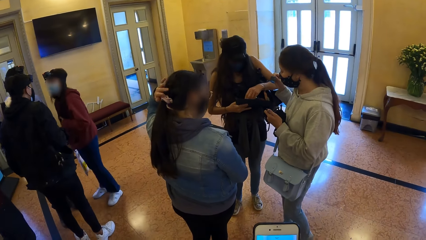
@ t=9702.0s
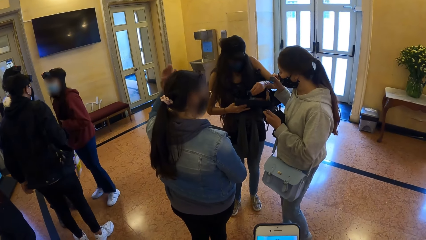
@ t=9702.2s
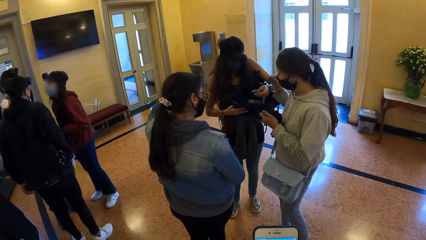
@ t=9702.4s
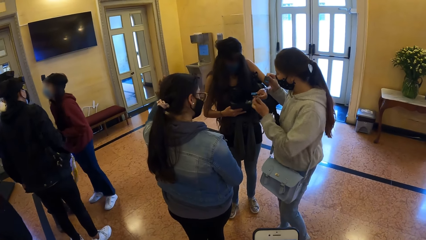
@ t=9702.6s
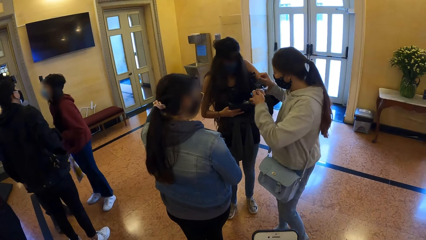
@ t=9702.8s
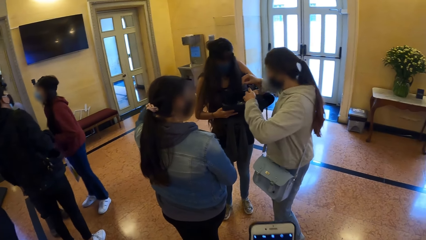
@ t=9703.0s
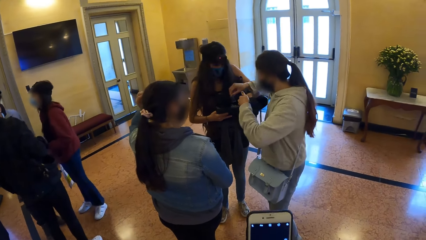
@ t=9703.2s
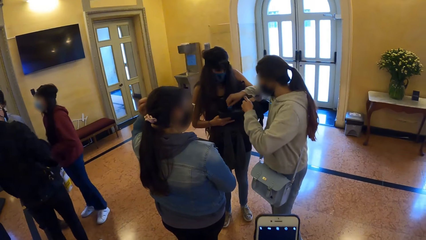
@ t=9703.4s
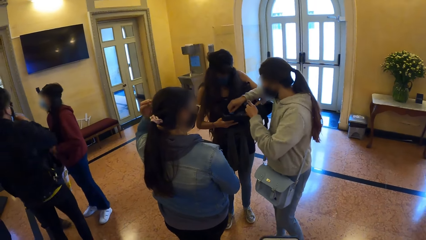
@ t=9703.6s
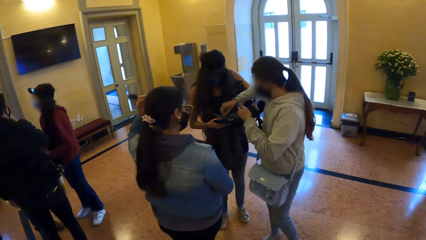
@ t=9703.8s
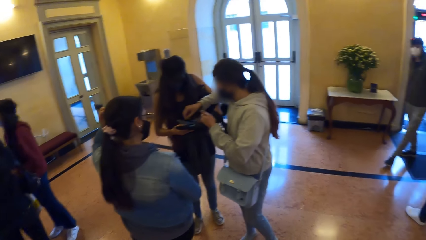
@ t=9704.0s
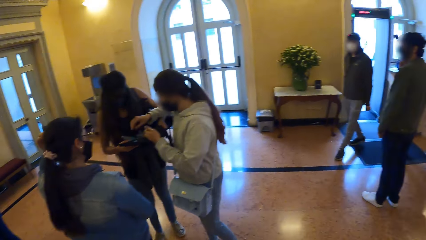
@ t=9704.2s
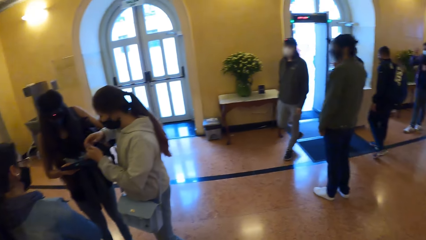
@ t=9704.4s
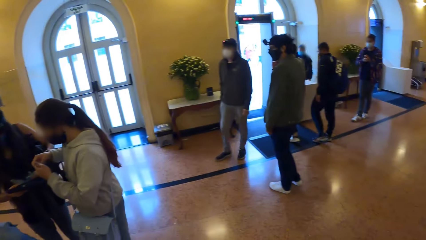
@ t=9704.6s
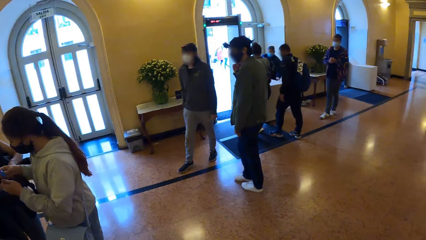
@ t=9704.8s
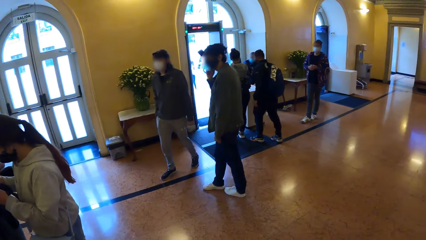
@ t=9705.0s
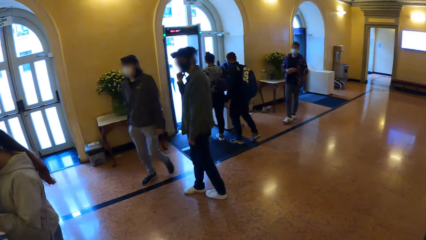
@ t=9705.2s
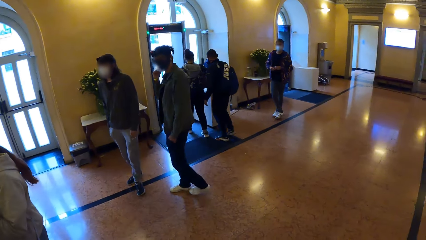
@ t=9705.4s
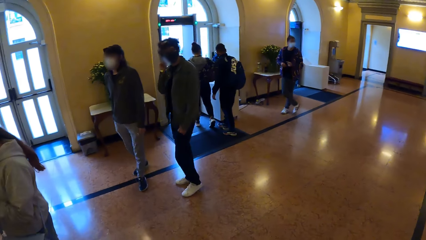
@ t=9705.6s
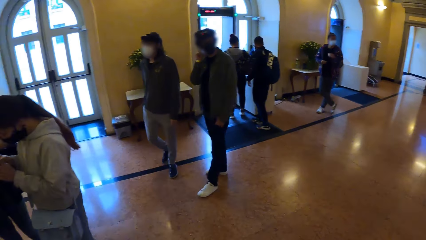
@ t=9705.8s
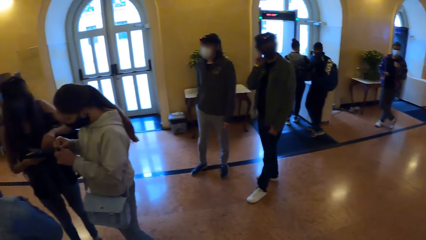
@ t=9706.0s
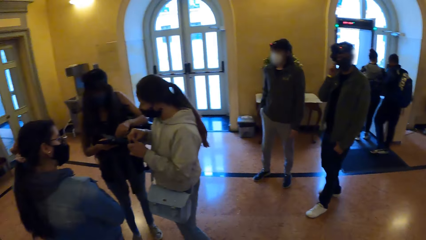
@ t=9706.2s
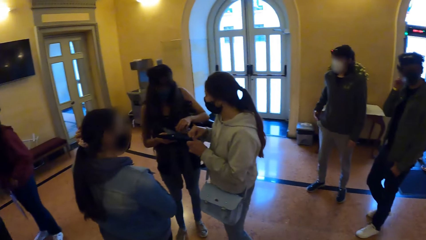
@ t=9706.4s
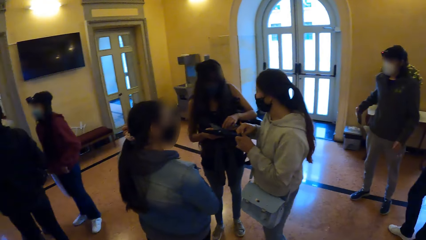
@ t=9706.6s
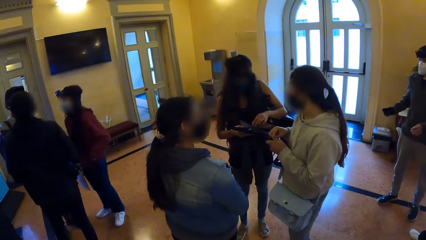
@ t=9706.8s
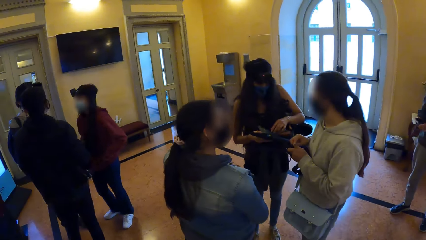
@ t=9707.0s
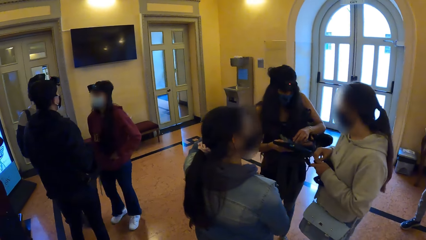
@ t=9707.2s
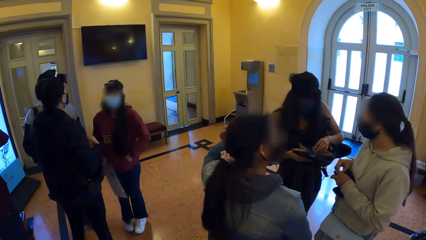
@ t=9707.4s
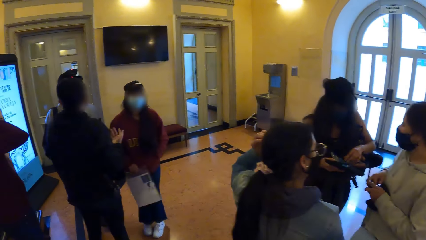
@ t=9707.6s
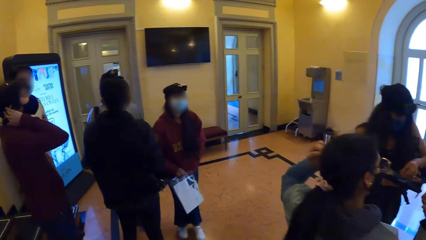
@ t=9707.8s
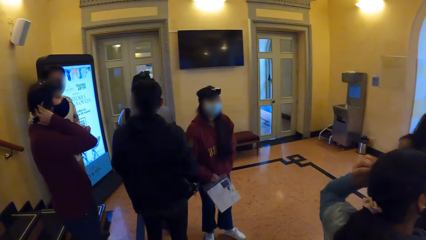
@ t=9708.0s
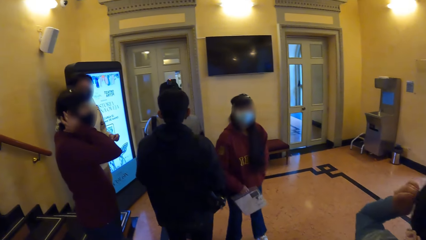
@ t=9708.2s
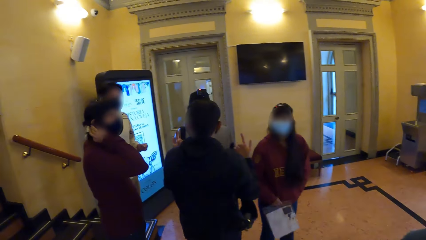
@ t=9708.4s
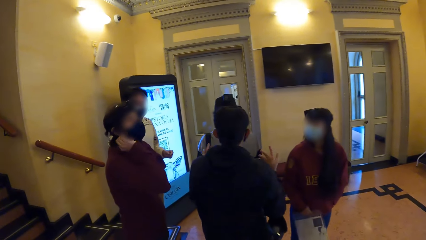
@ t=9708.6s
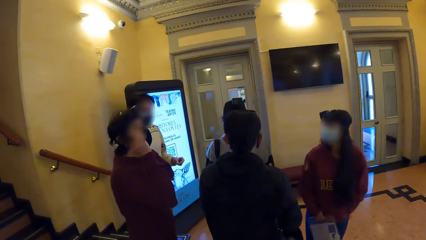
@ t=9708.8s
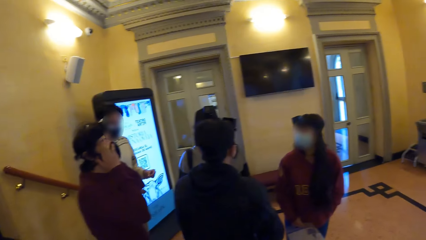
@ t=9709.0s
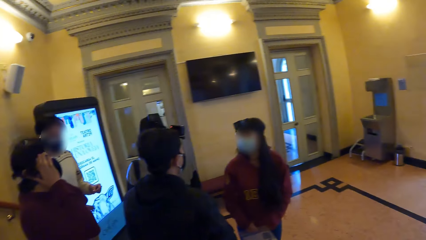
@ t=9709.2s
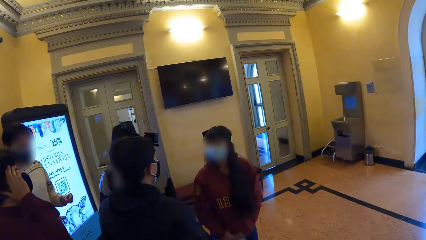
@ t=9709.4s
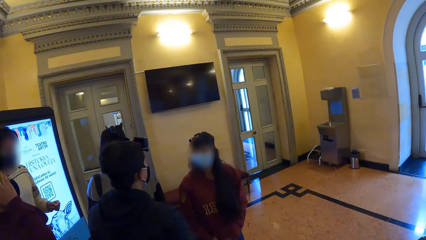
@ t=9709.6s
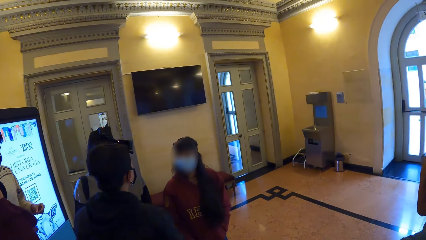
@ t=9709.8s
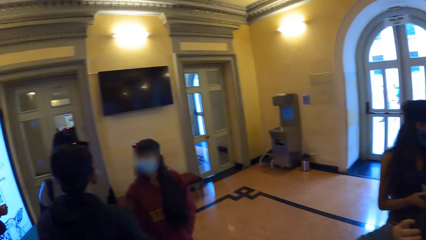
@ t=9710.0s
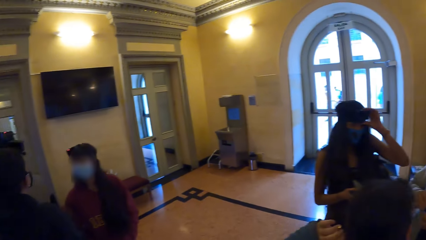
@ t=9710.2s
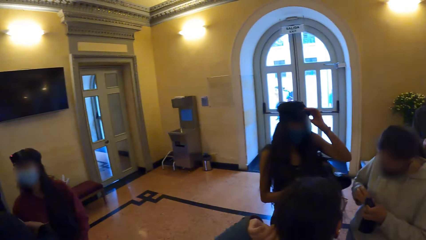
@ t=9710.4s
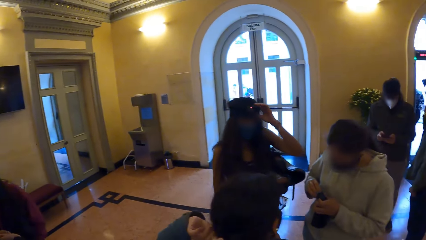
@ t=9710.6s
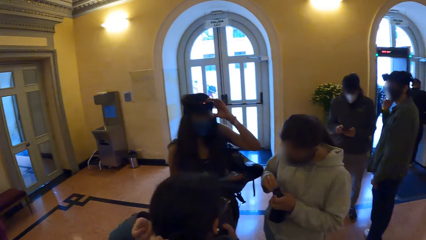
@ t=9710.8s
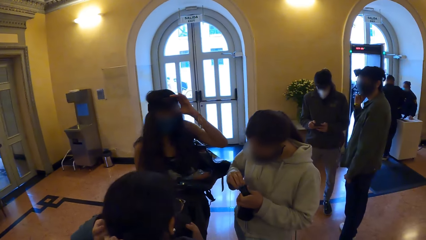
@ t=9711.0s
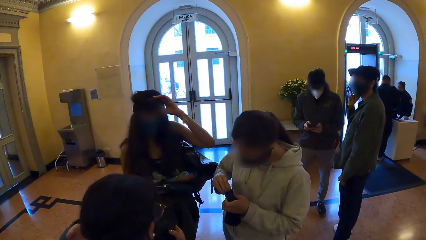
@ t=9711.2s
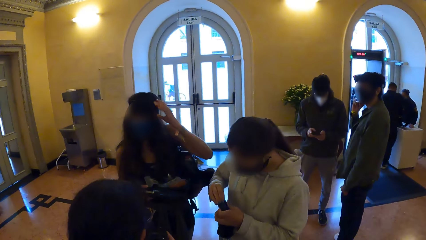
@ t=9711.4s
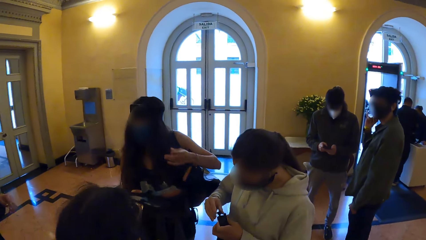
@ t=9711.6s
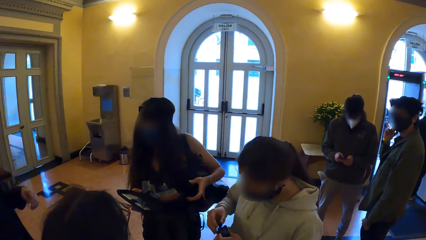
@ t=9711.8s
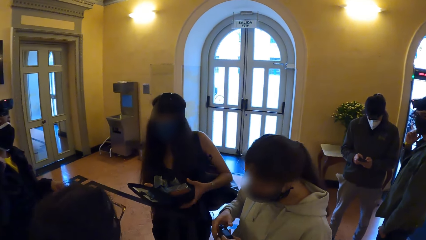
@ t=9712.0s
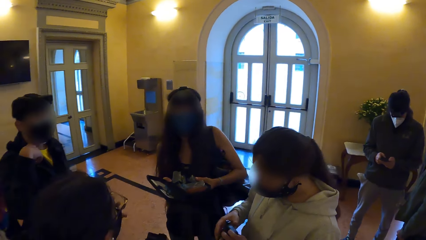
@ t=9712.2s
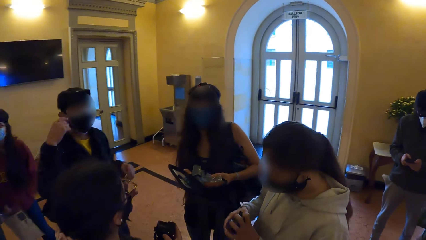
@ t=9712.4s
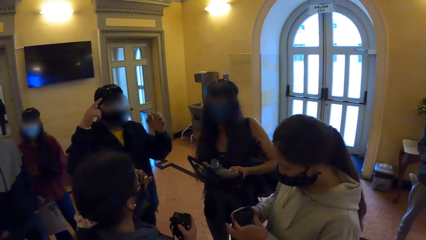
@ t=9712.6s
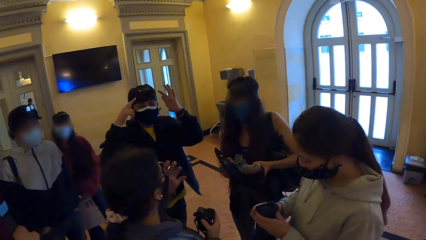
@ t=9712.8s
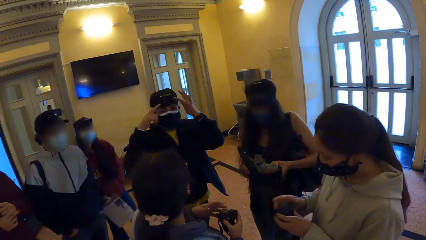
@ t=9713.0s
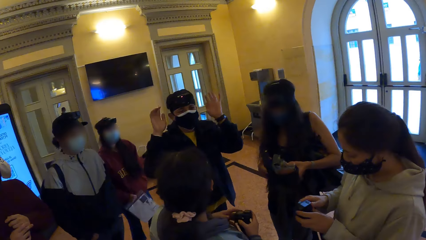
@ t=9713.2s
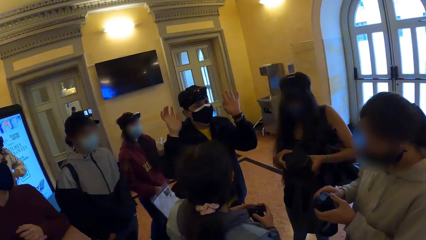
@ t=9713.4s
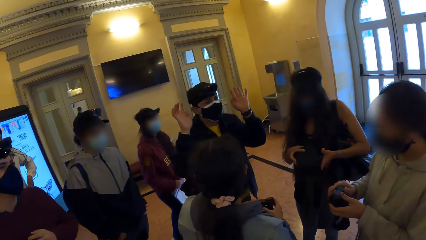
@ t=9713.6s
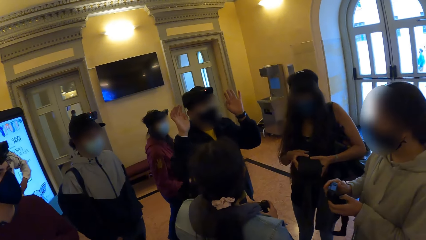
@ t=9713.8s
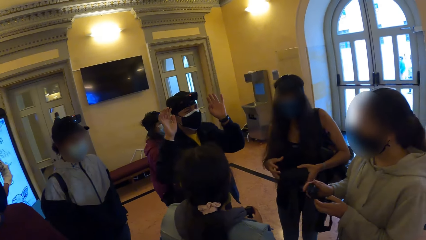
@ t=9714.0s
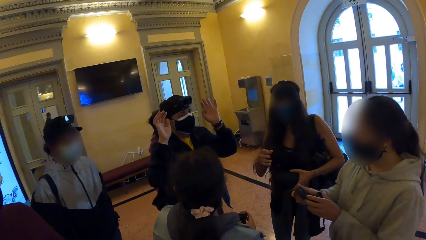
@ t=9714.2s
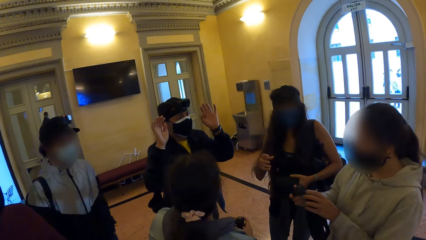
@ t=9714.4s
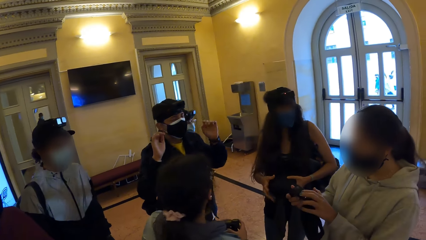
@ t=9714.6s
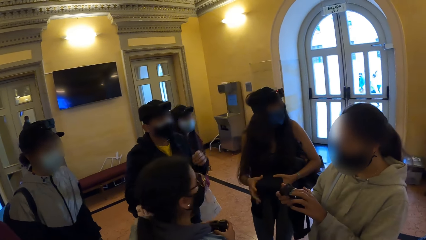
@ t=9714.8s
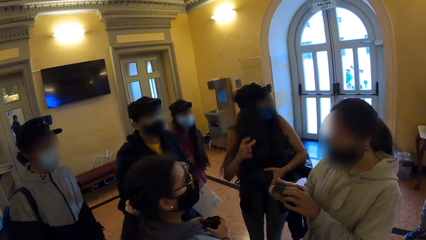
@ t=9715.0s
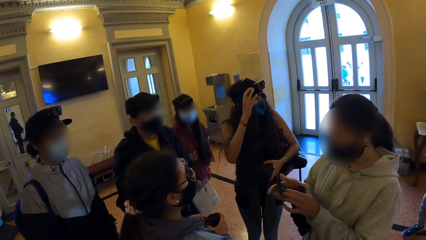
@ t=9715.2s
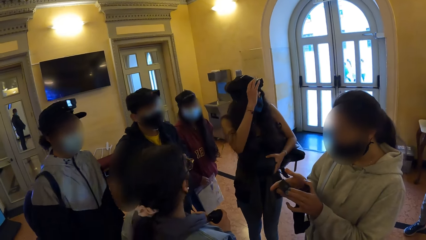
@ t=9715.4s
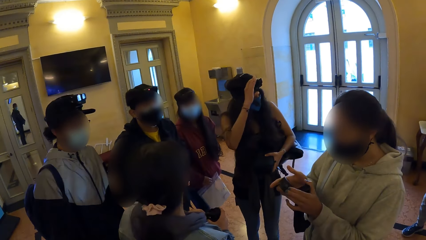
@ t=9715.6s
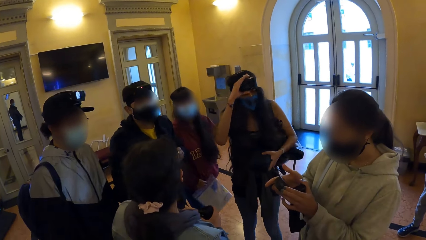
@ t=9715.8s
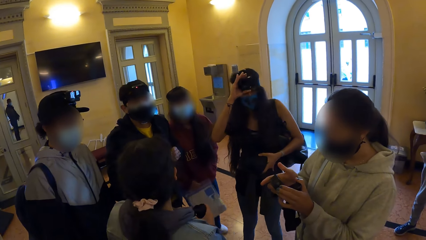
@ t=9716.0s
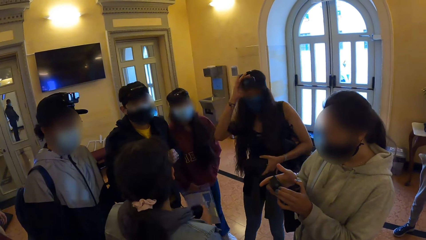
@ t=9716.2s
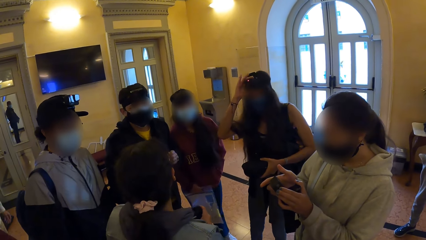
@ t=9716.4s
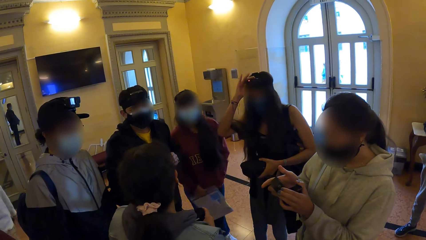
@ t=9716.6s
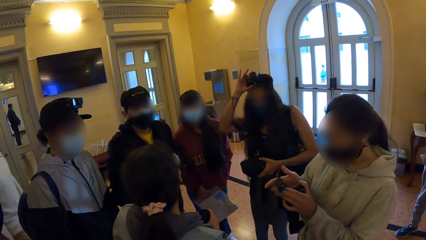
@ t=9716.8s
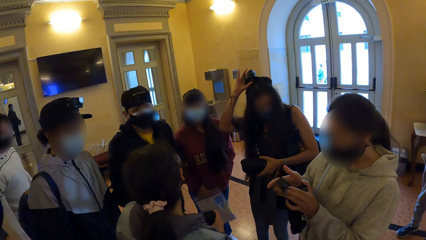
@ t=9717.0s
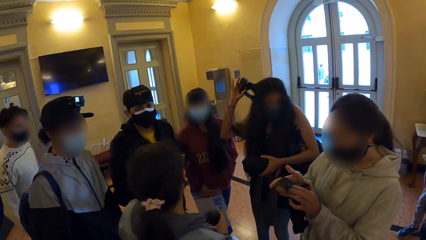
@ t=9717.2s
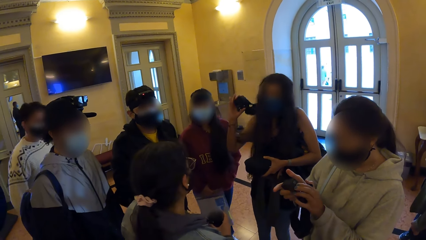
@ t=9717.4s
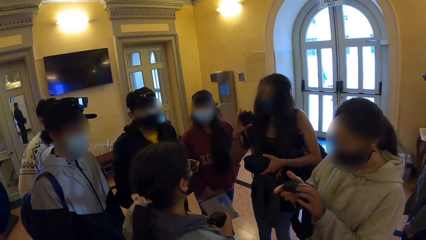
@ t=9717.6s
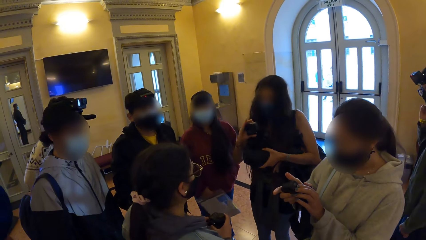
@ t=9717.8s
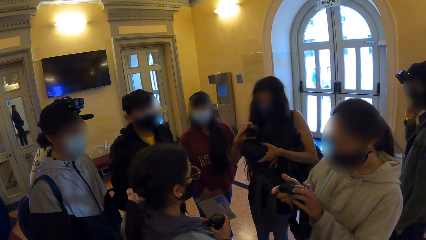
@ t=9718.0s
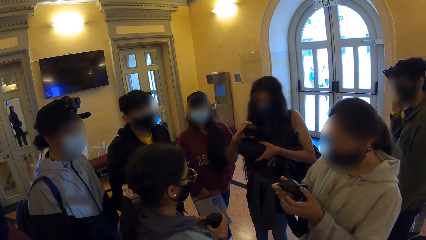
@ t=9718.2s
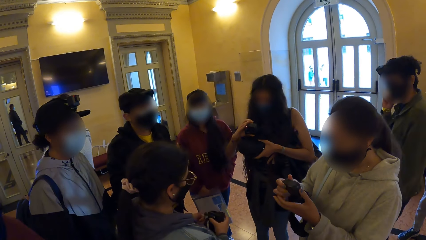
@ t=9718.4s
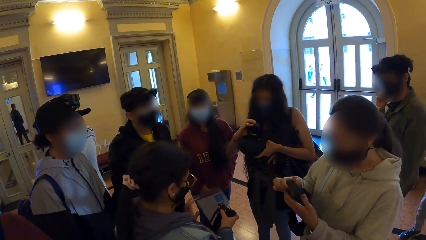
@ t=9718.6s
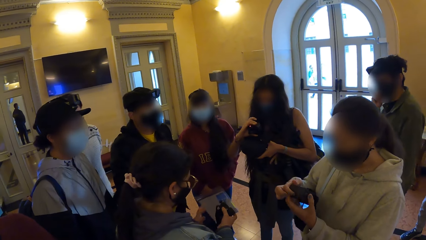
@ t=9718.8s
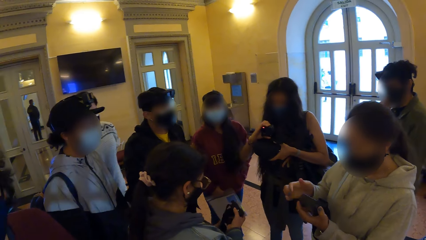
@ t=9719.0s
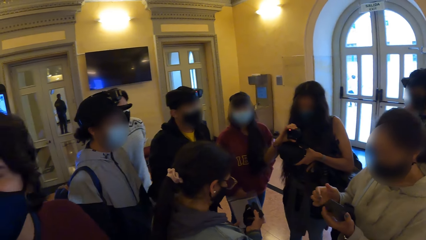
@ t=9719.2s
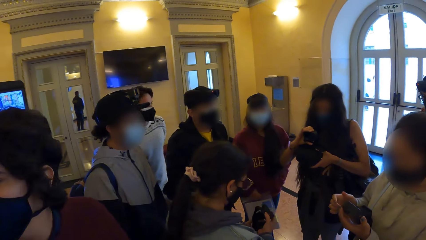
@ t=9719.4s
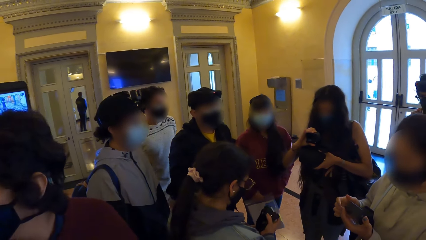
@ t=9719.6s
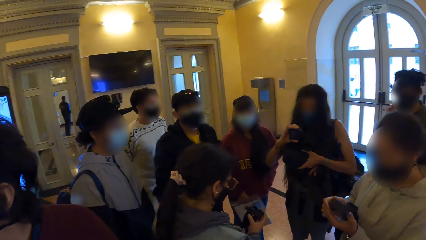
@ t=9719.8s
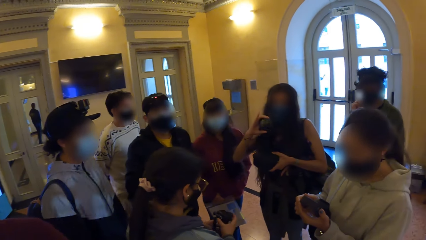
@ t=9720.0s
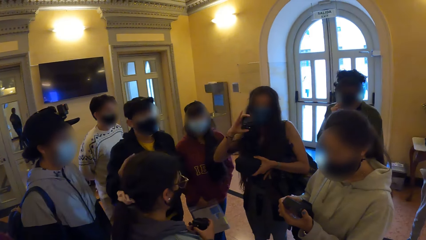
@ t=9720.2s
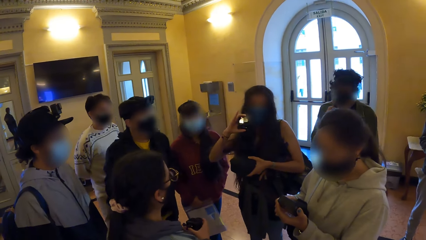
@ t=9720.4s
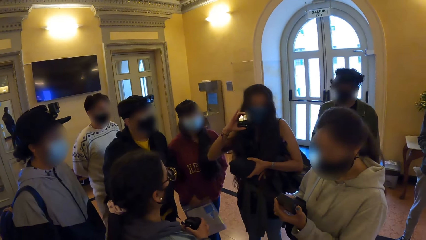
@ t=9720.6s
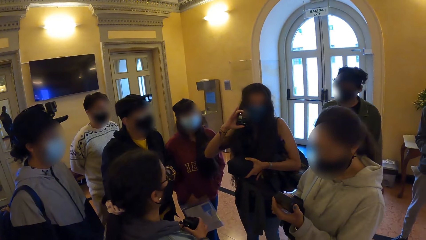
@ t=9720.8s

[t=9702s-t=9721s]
A person holds the purse. The person gives another person something. The other person touches the first person's purse. The camera wearer looks around. They walk around the building. The first person holds her camera. A third person moves his hands. The camera wearer looks around. The first person removes her camera and looks at the camera.
